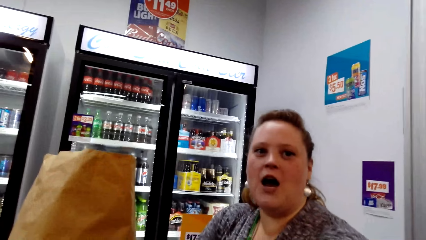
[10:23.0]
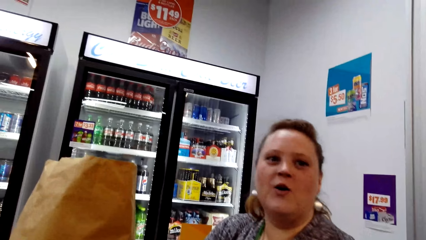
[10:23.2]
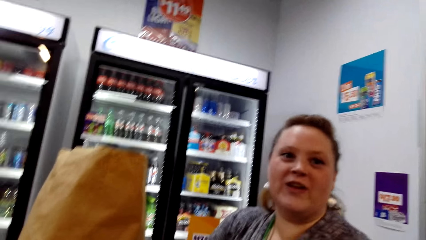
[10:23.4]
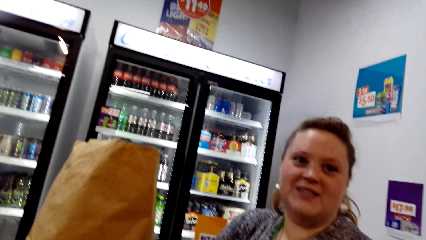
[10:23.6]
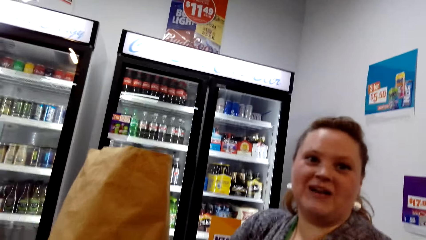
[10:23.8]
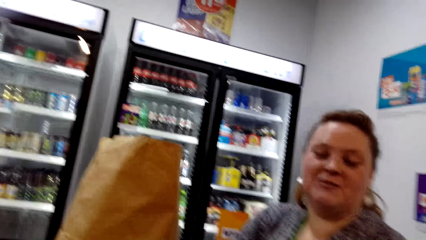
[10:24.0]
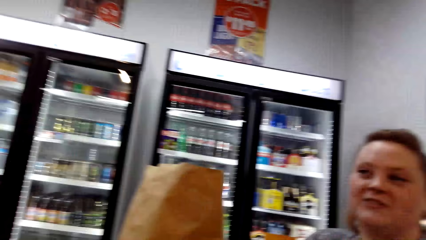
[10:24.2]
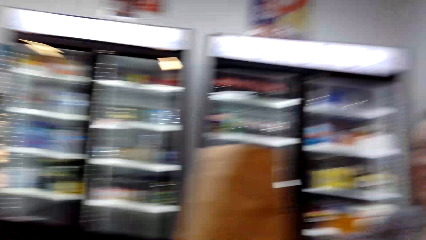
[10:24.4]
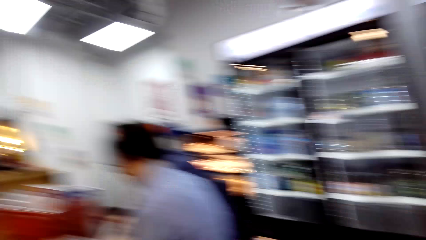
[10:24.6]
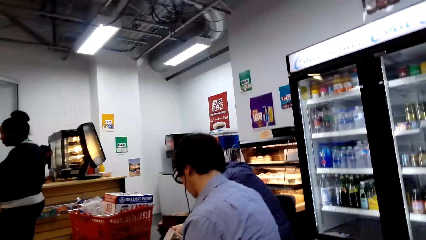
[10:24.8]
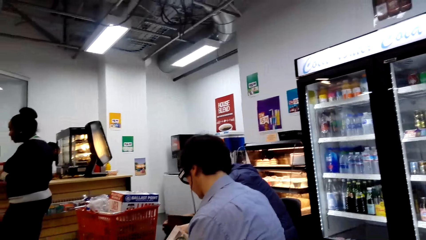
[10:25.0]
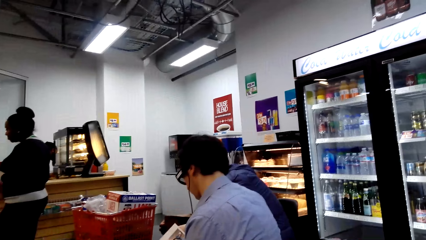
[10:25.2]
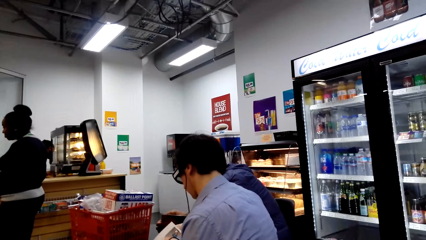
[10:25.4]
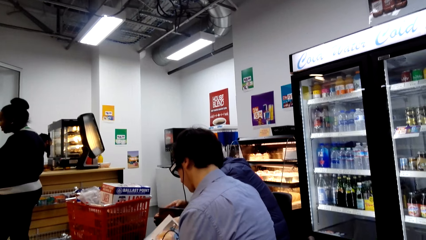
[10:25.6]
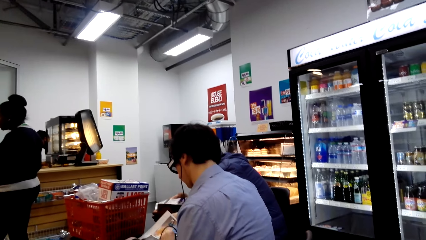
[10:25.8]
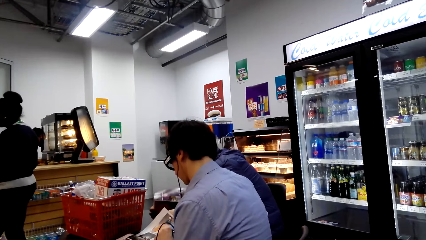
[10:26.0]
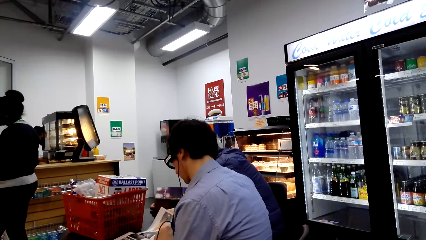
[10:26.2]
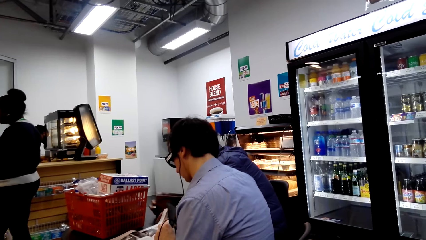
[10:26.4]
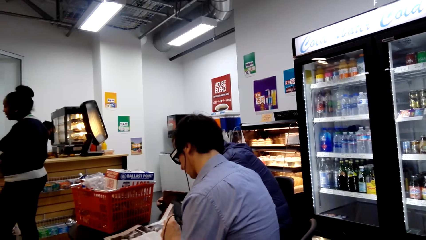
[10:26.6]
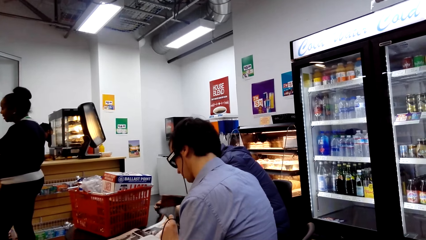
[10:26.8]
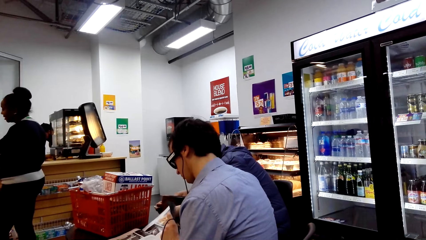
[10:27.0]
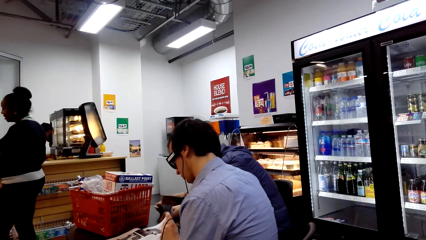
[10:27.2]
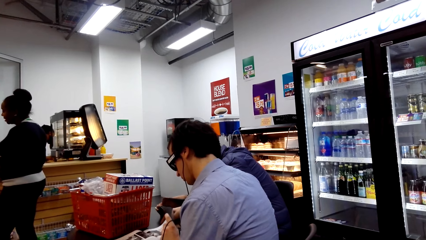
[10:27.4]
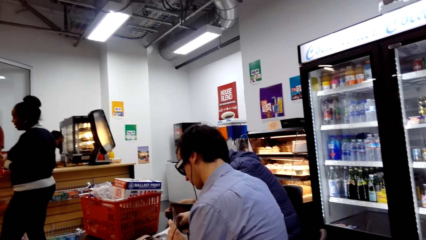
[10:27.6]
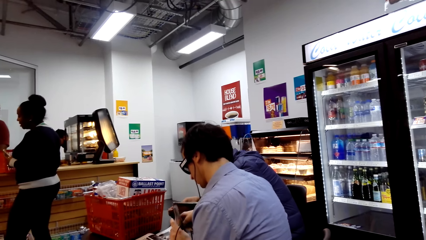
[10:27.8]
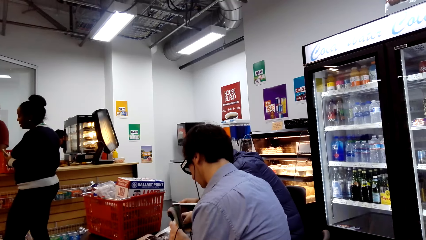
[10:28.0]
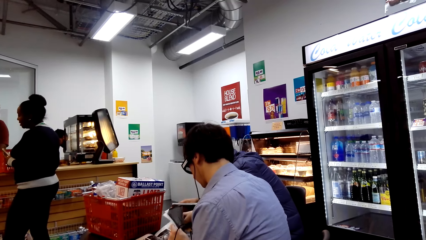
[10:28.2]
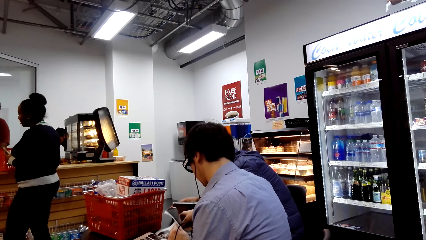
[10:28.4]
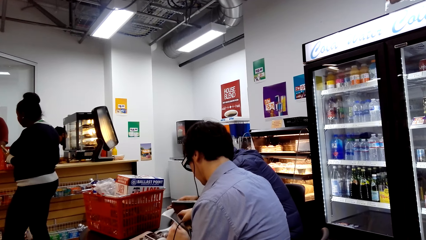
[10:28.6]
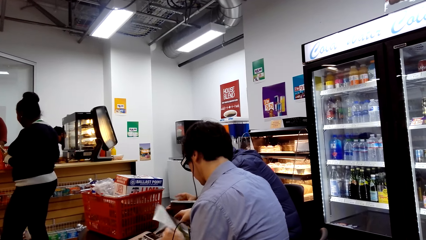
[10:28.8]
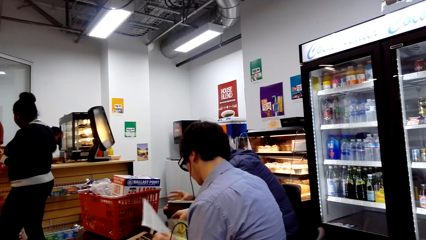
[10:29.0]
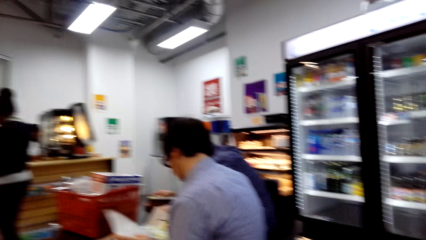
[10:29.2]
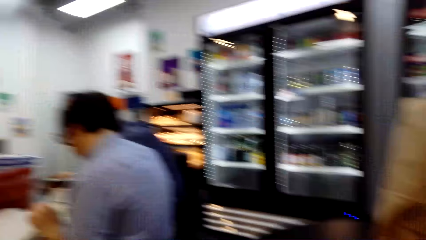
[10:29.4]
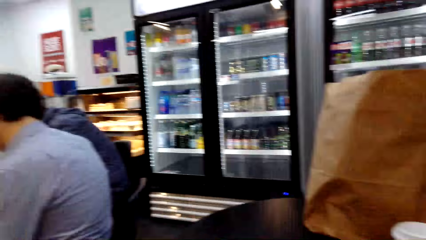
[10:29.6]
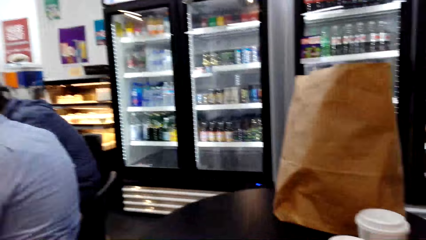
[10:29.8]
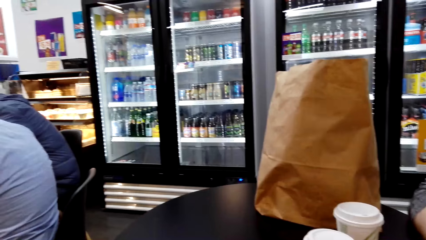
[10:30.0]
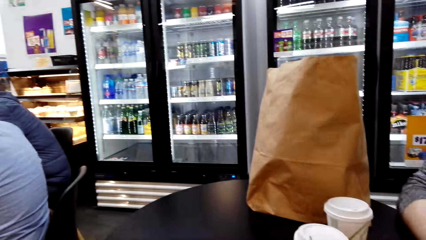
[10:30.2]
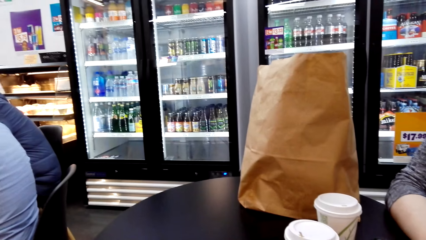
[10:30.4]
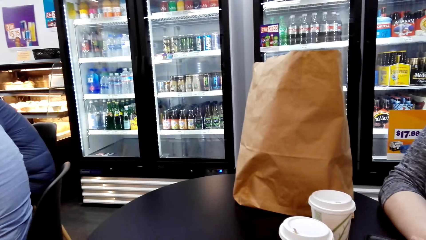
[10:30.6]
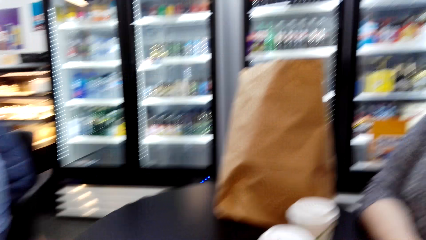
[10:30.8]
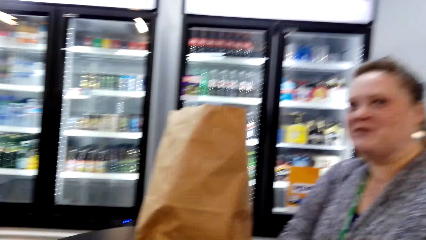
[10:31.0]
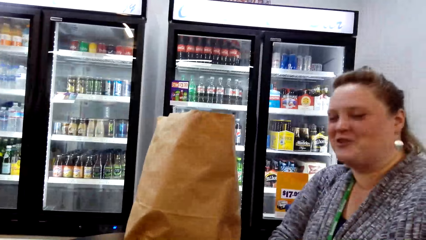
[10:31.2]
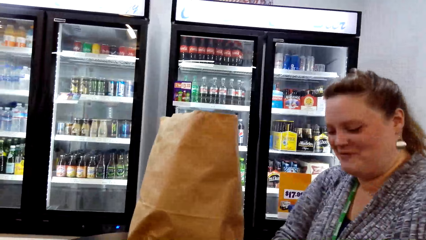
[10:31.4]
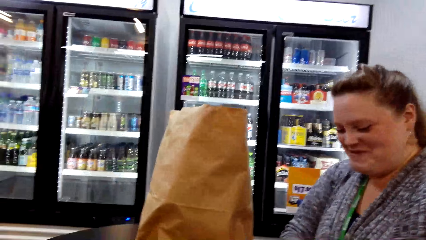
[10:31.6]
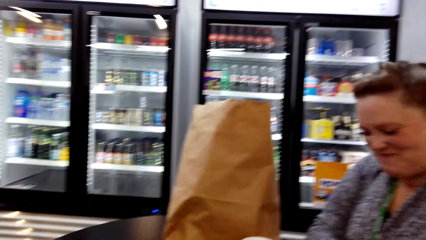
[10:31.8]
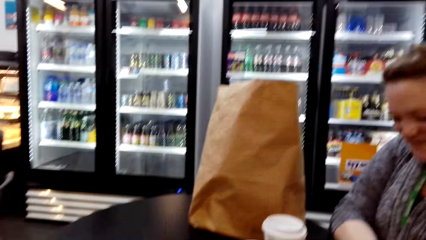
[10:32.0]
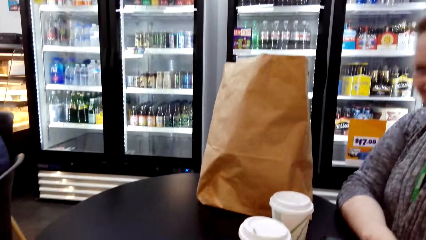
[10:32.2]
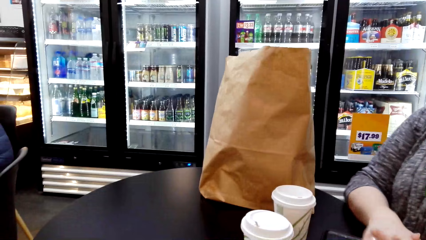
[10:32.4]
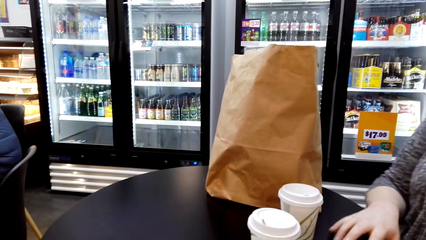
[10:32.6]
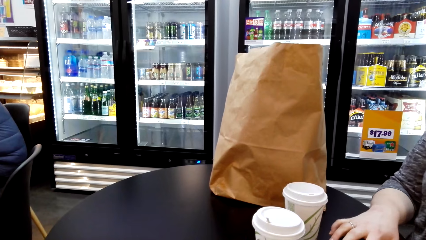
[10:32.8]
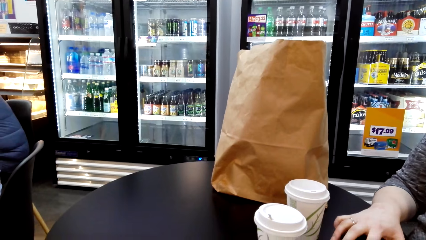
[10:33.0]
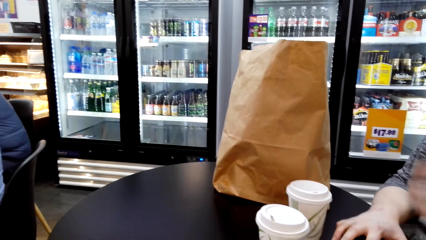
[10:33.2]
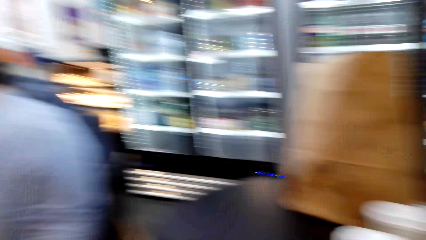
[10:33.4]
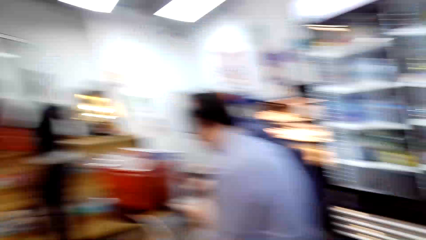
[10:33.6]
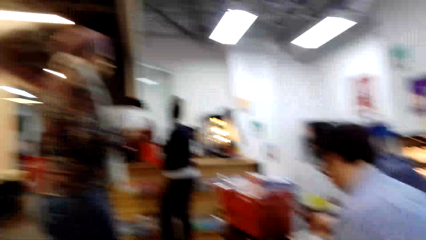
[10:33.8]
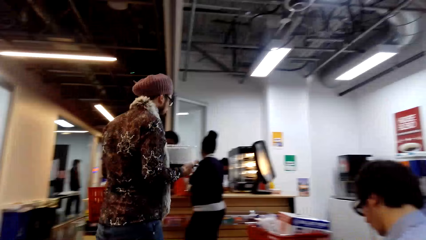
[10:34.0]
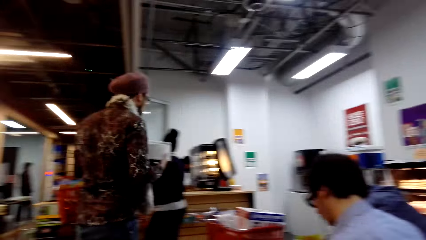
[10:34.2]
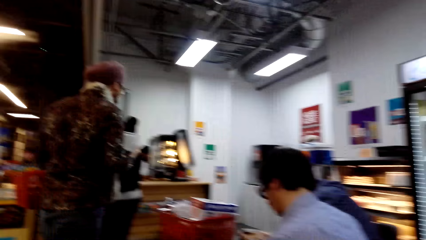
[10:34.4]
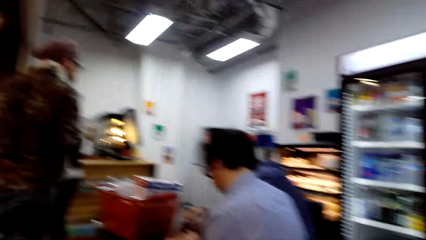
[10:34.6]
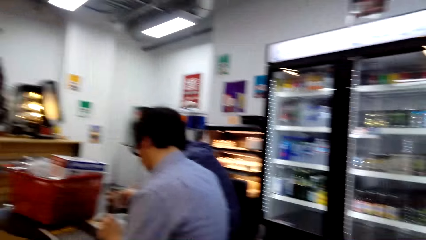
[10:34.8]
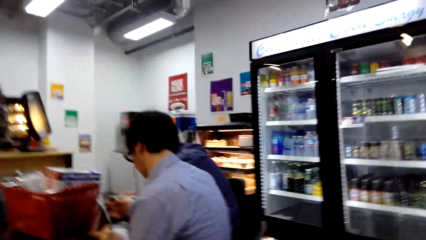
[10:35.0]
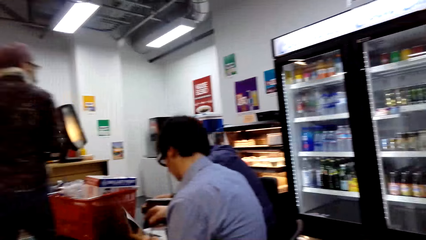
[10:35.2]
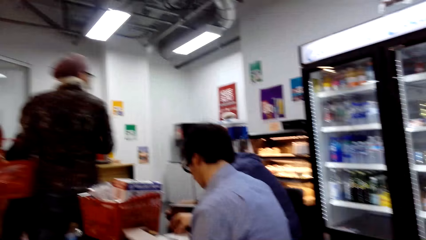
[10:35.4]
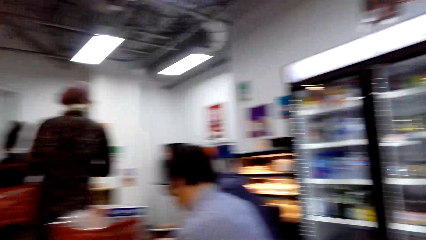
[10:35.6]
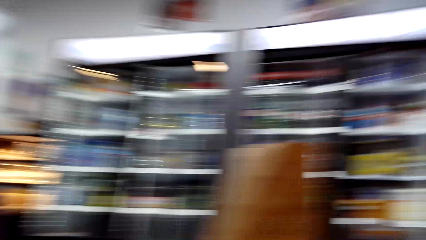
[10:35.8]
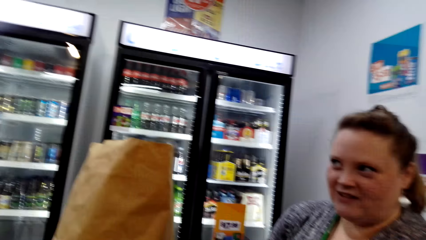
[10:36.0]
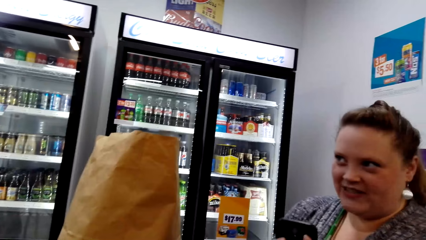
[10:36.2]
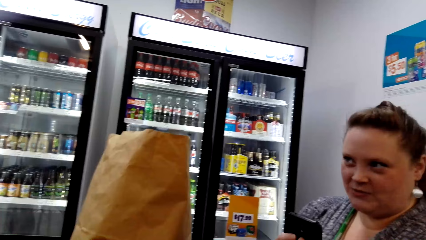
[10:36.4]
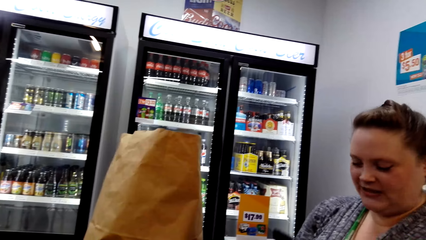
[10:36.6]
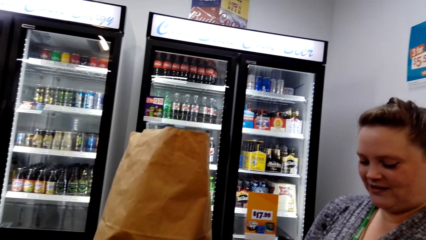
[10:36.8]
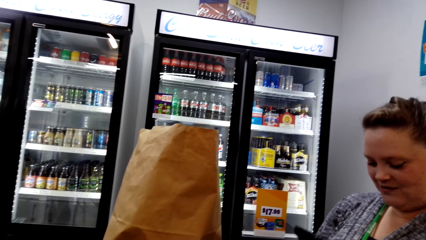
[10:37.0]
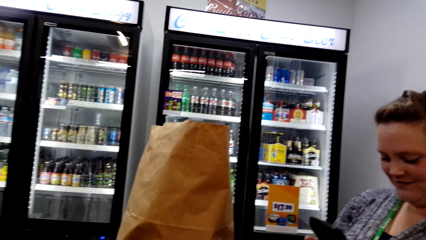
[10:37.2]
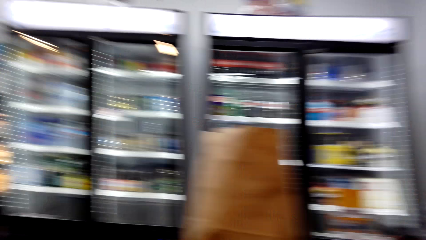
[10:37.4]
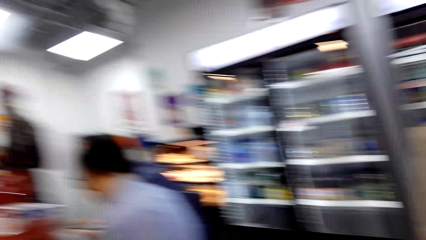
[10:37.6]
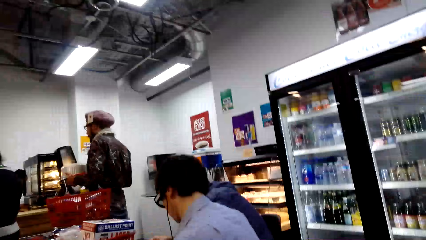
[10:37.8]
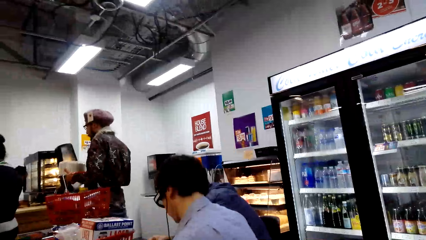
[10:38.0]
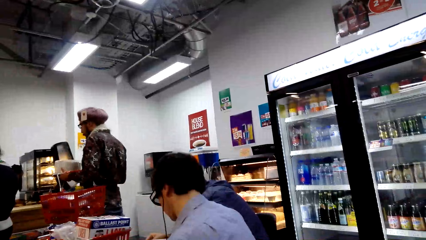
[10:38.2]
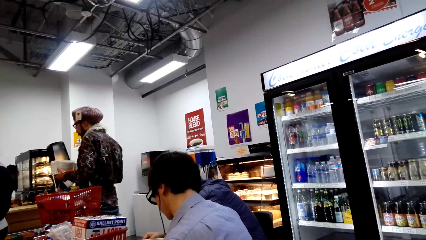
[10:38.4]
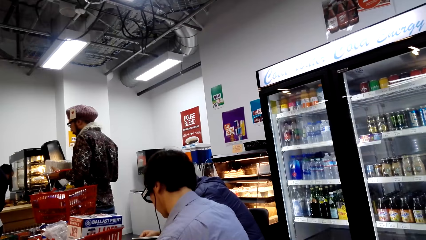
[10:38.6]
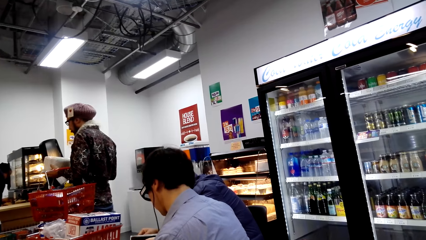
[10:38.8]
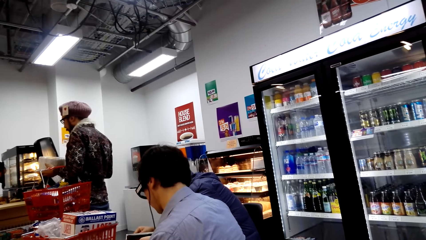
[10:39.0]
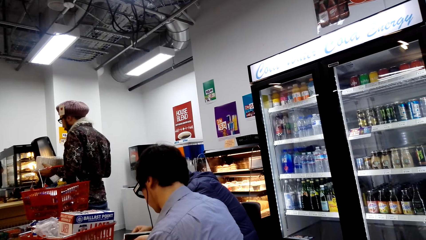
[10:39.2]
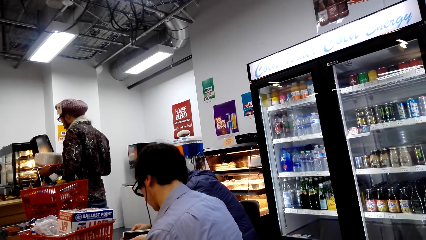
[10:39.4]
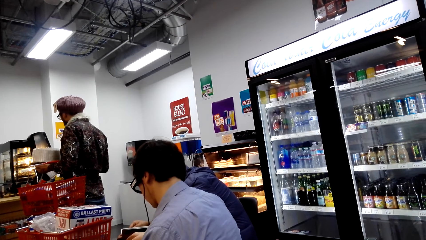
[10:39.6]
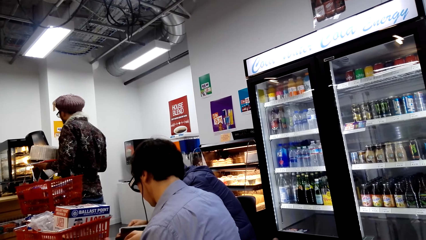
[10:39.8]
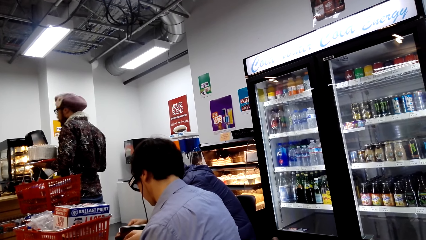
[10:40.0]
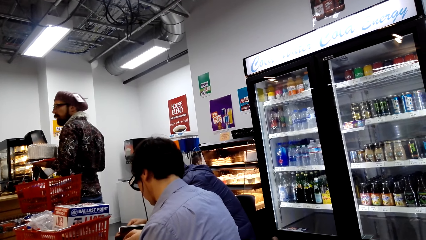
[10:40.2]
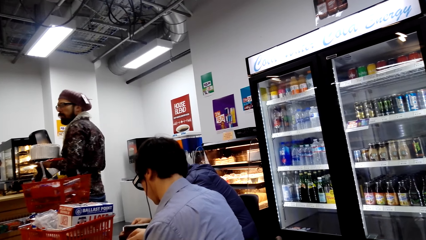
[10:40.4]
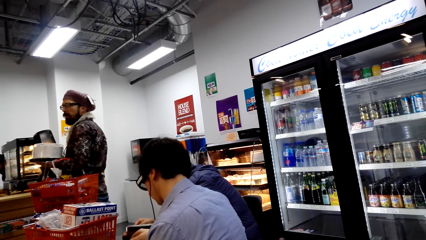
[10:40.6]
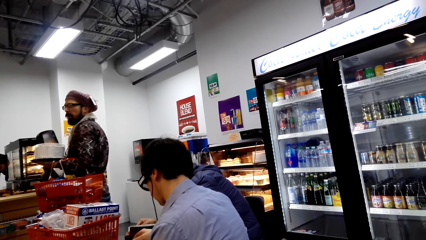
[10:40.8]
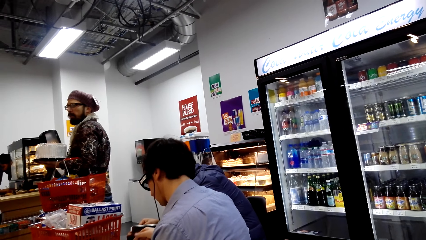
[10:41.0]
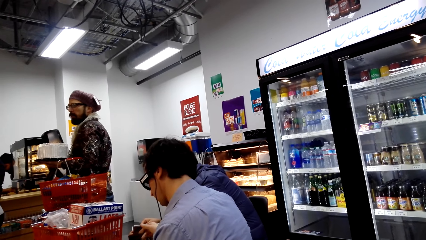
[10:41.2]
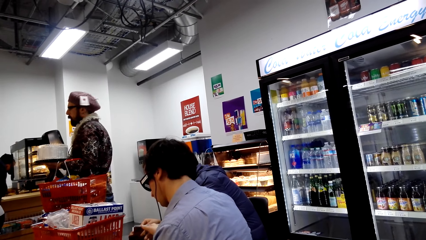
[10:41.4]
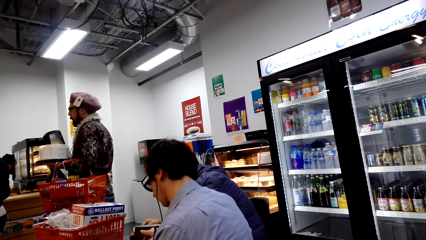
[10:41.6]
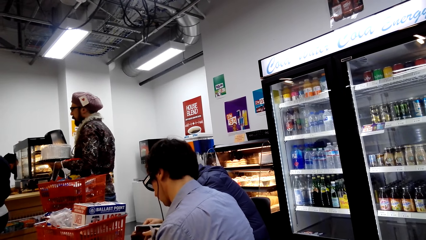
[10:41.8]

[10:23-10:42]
A person talks to the camera wearer. The camera wearer looks around the store. The person talks to the camera wearer. The camera wearer looks around the store. The person talks to the camera wearer. The camera wearer looks around the store.
